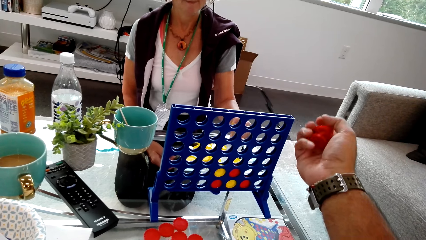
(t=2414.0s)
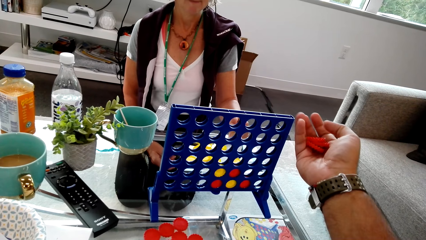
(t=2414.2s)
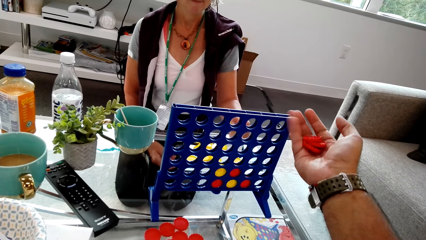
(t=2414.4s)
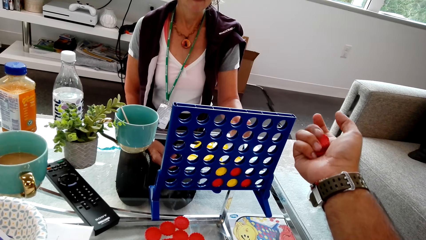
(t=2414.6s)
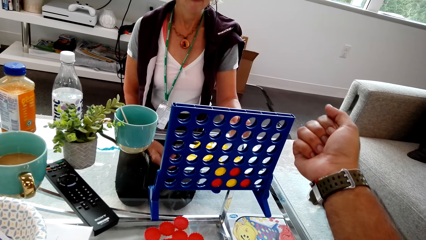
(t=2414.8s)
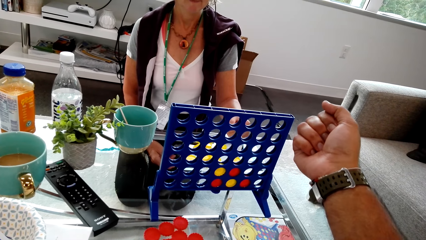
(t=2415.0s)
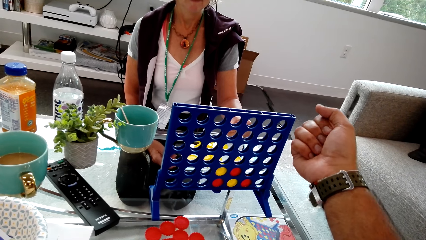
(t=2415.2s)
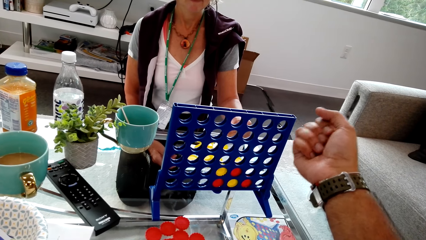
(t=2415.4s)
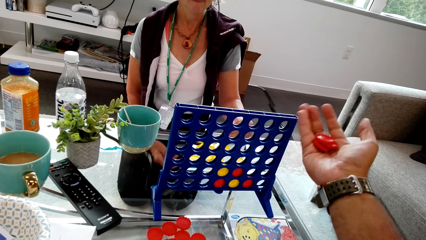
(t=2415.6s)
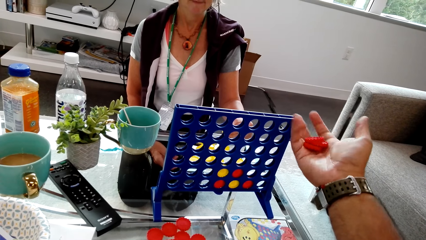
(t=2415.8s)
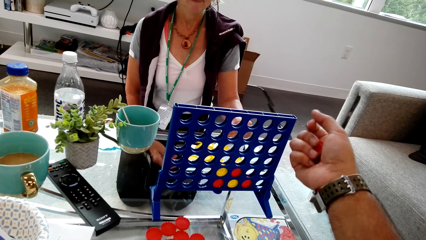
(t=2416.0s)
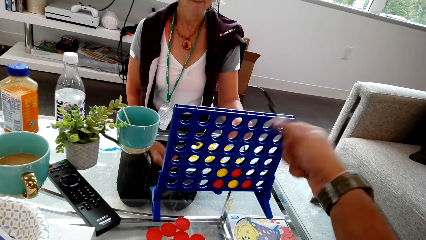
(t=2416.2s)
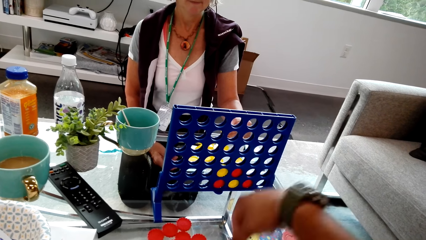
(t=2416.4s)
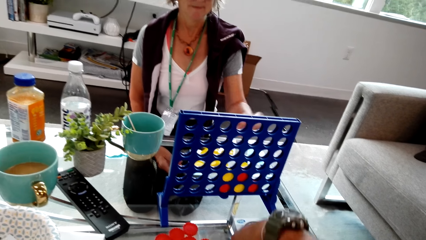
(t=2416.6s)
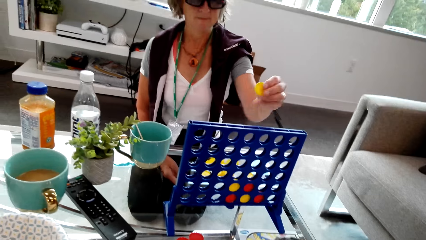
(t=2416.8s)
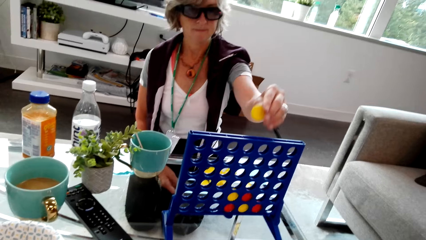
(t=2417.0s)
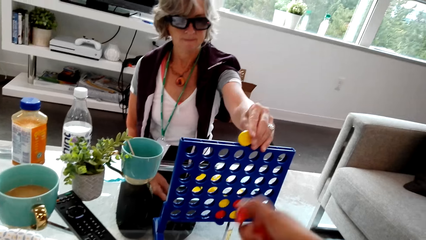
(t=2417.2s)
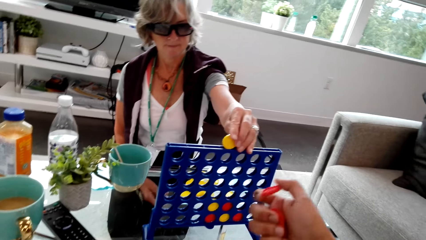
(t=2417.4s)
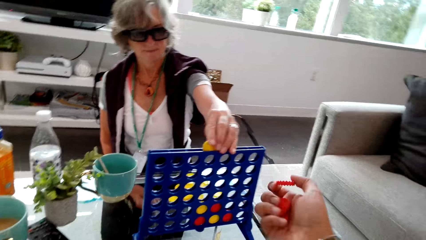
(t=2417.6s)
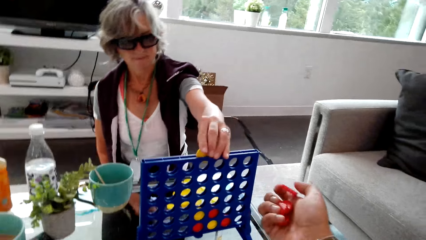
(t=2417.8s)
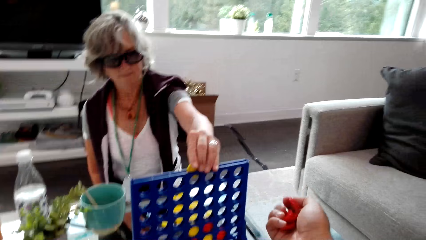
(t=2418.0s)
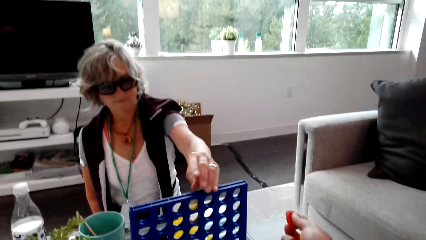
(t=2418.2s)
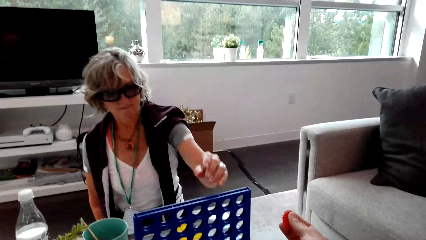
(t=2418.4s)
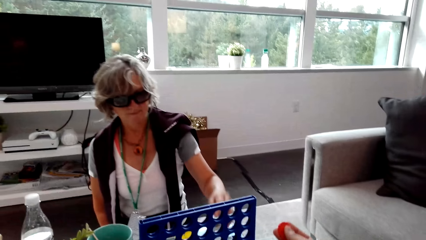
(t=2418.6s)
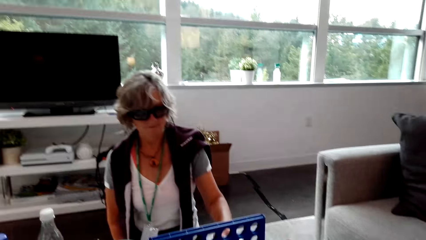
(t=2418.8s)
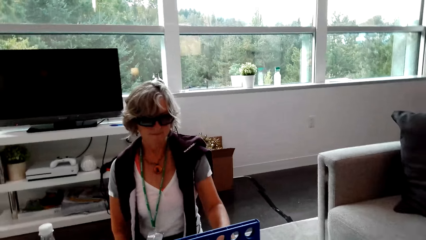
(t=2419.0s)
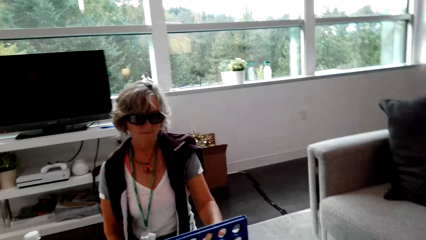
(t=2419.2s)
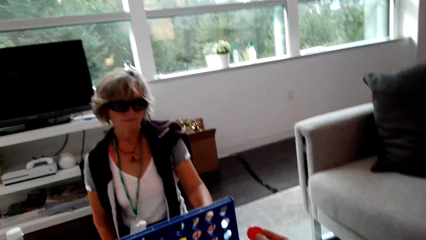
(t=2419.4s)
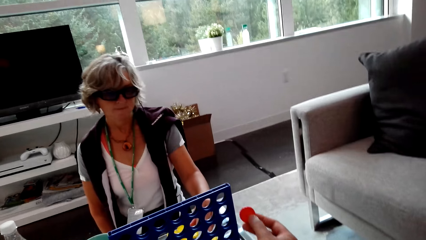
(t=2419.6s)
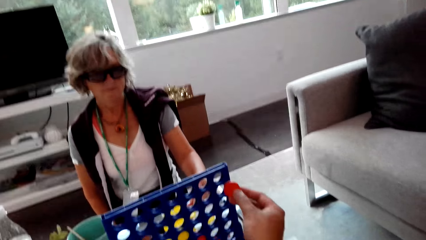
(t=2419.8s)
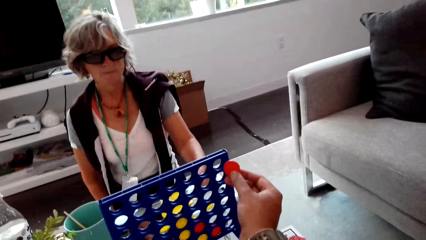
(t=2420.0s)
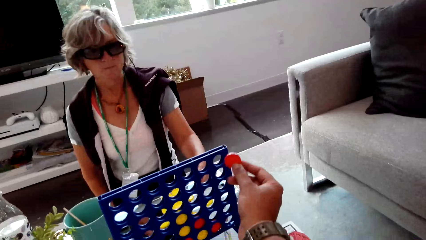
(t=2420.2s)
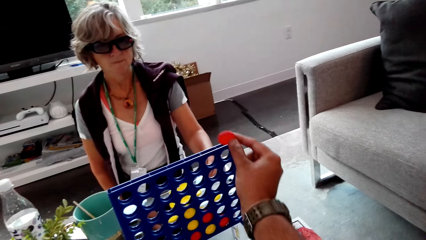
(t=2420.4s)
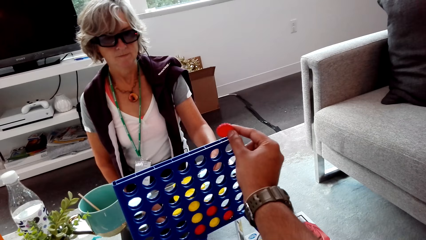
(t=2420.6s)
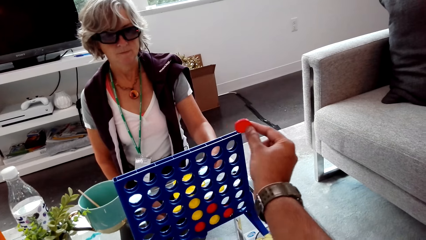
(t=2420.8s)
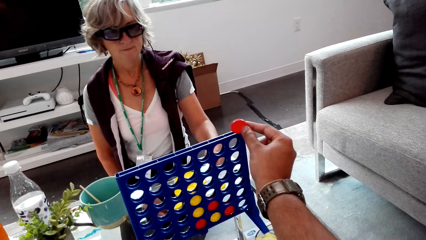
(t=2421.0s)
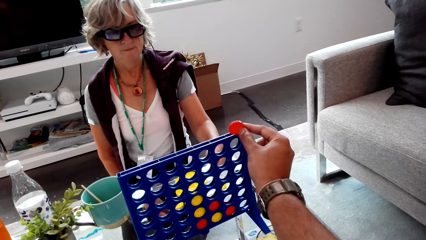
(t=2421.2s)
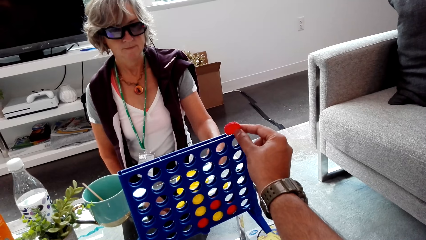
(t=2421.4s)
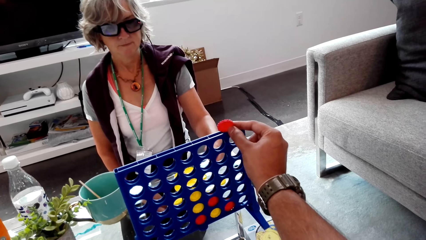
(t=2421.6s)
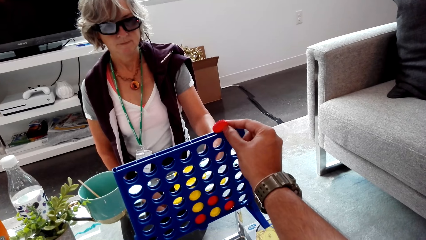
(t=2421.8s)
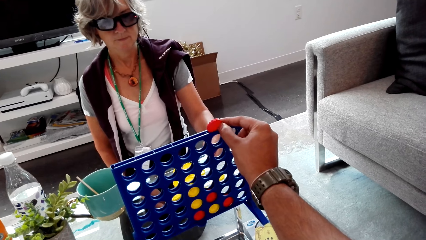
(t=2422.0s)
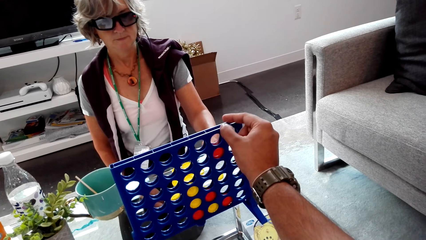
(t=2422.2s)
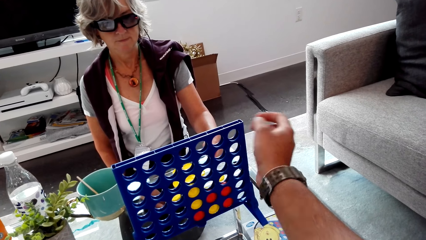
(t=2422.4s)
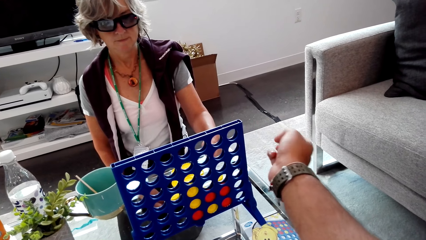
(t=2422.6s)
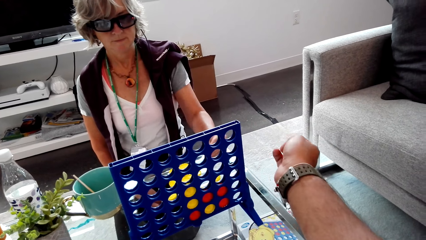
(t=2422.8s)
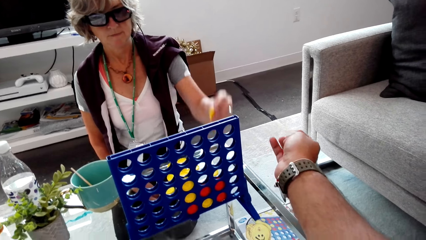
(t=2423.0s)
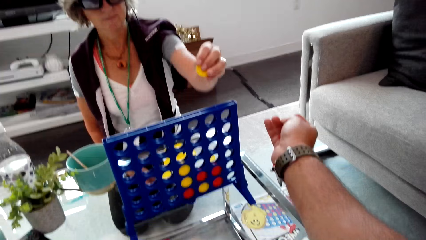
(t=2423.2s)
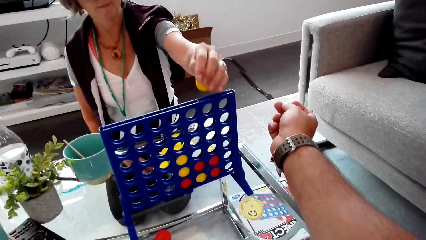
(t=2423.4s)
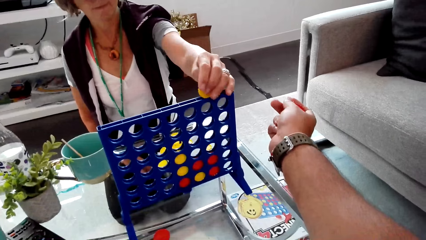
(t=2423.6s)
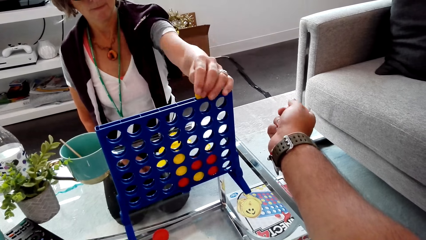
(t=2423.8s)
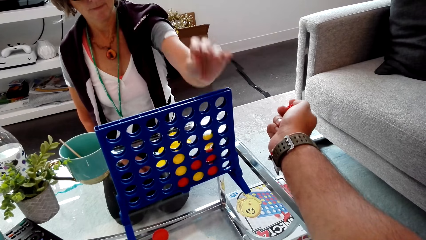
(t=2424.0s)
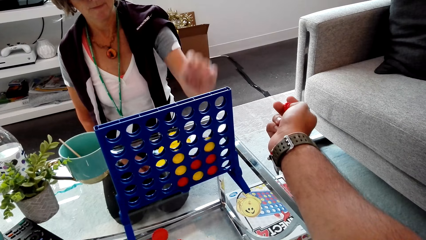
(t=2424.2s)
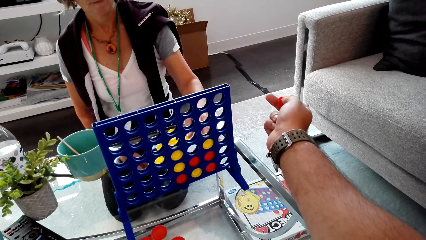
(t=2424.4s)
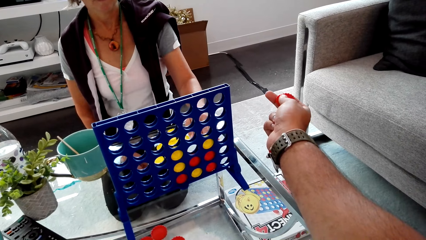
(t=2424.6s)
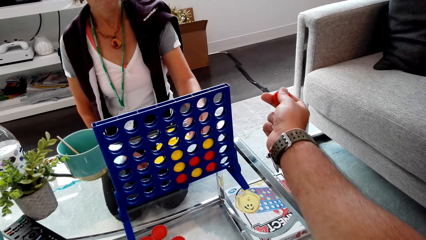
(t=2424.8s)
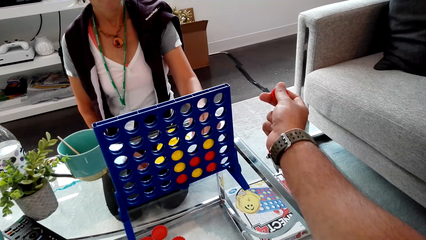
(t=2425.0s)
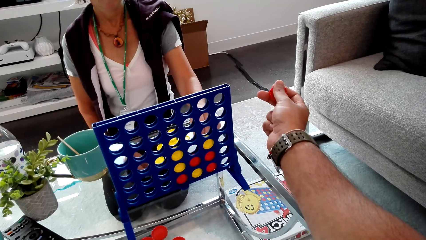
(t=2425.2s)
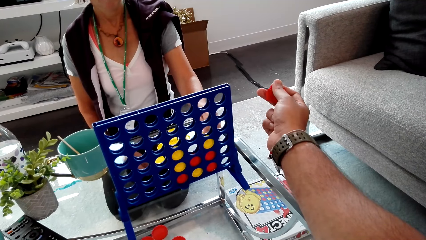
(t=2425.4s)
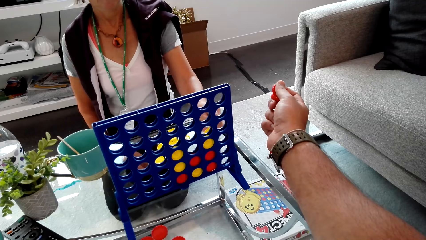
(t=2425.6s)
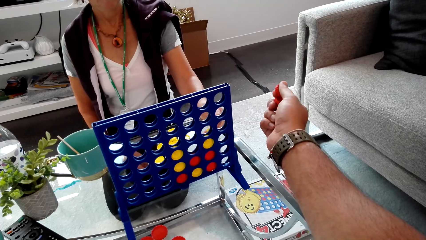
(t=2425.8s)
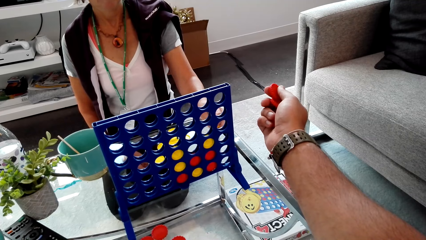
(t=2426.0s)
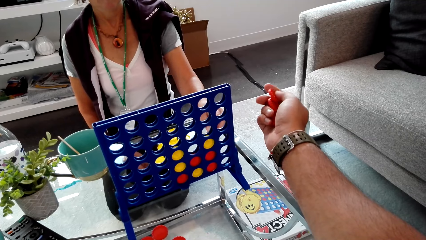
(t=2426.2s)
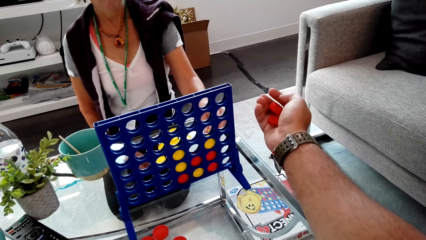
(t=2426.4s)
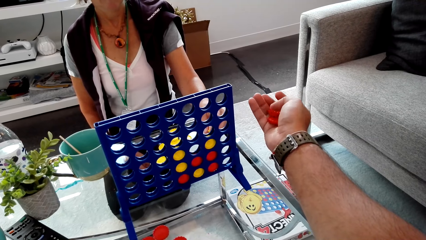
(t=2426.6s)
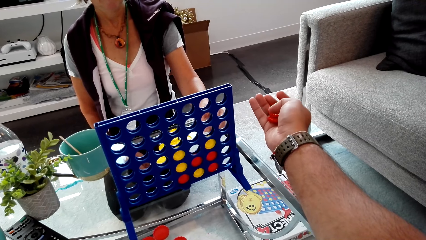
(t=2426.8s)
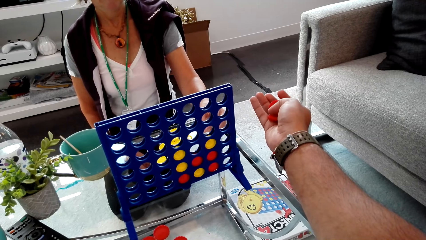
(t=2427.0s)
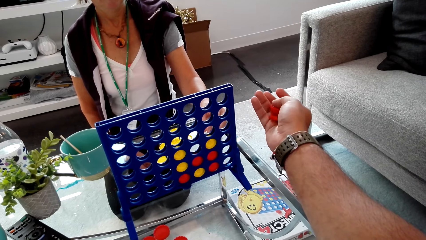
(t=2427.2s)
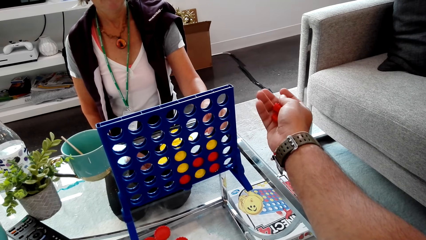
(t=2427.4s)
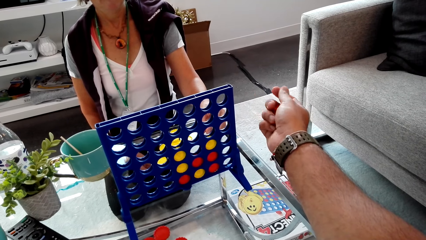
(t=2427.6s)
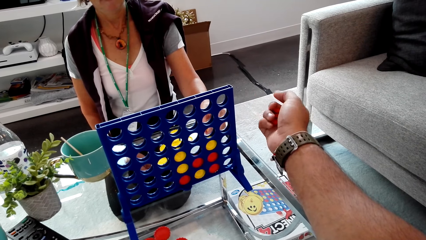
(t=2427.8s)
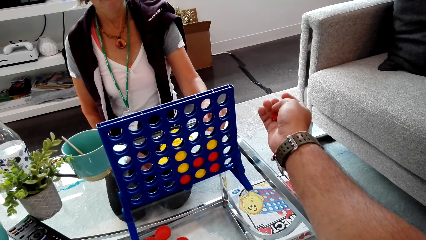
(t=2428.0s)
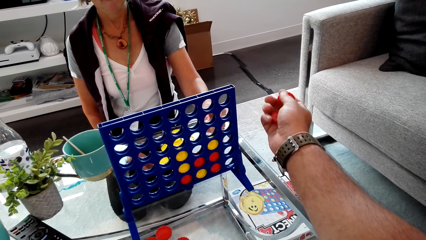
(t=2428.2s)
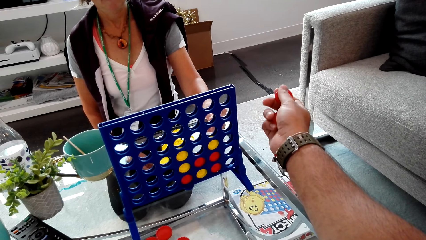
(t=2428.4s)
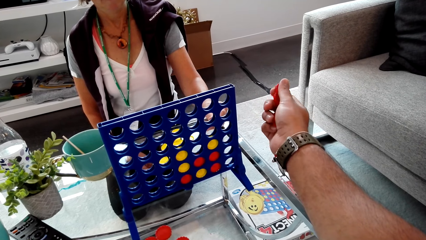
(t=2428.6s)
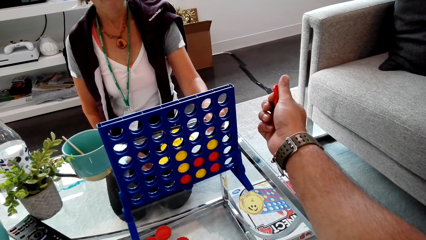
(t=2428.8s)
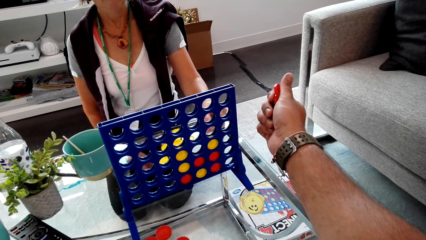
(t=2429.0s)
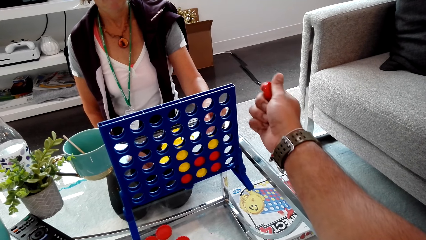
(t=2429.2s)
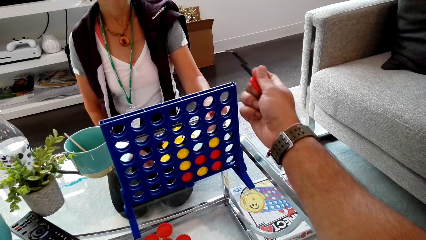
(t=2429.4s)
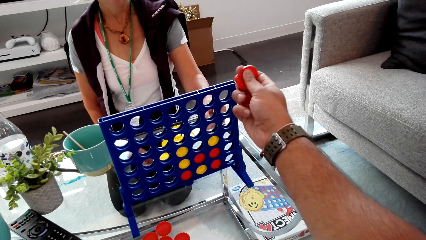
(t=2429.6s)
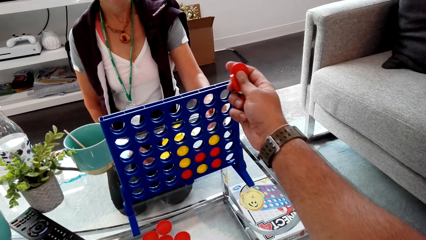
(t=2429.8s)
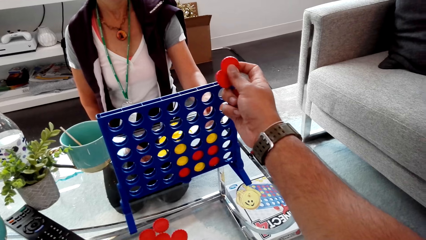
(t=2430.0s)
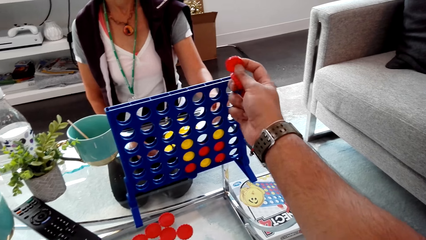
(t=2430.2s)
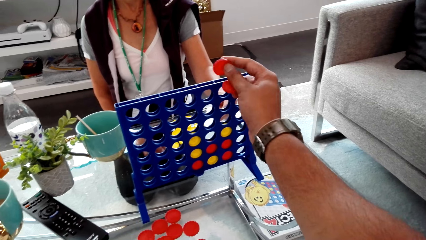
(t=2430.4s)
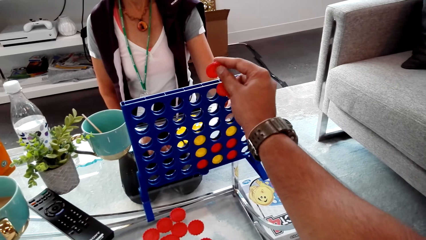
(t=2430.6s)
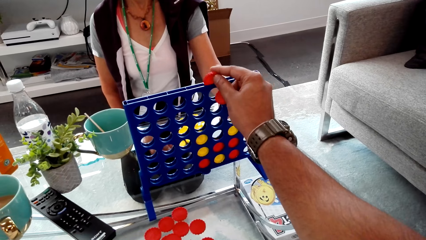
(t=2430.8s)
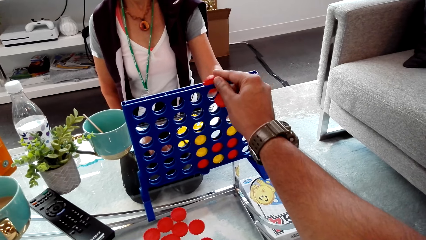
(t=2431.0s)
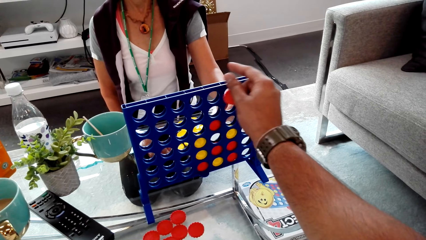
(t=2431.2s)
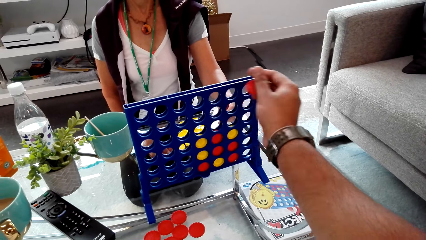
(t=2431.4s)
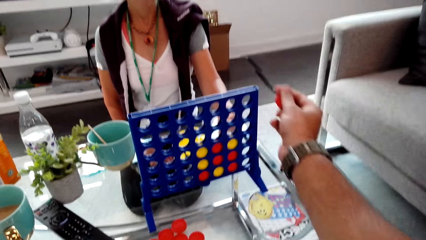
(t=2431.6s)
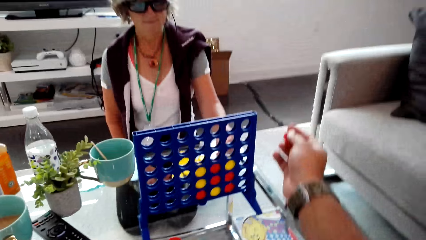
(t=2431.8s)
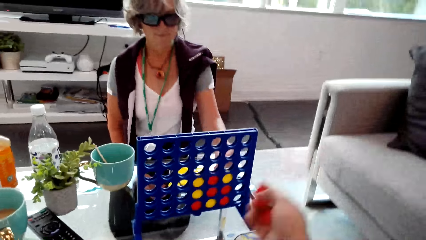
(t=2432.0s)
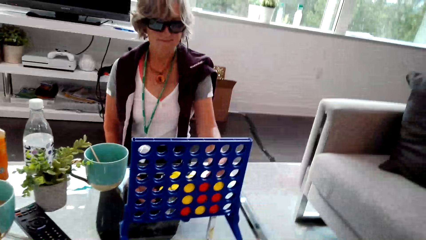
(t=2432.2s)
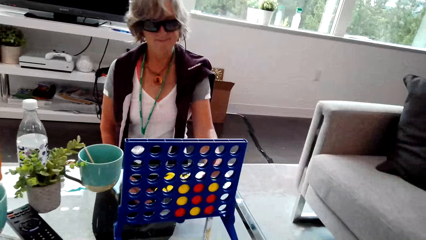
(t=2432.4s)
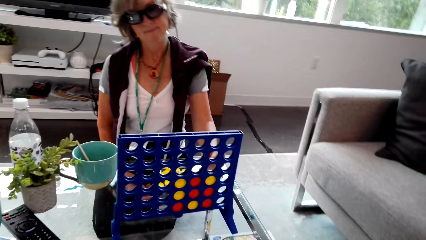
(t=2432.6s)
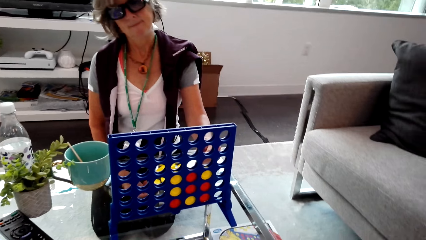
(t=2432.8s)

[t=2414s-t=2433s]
The camera wearer holds discs. The woman plays the Connect Four game. The camera wearer looks around. They play Connect 4. The woman plays Connect 4. The camera wearer plays the Connect Four game. The woman plays the Connect Four game. The camera wearer holds the Connect 4. They play the Connect Four game.
